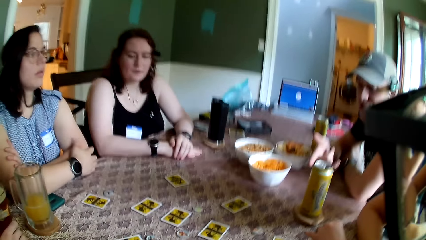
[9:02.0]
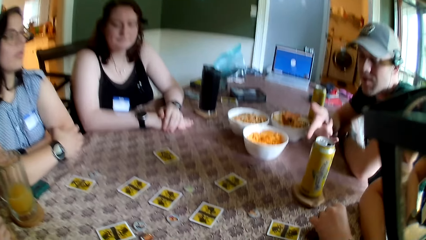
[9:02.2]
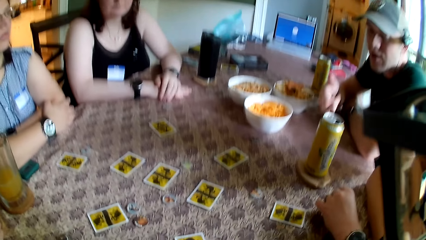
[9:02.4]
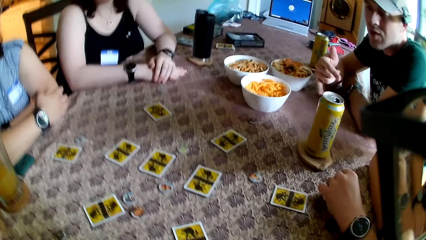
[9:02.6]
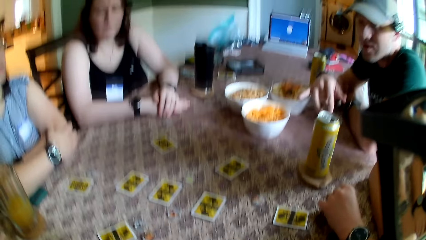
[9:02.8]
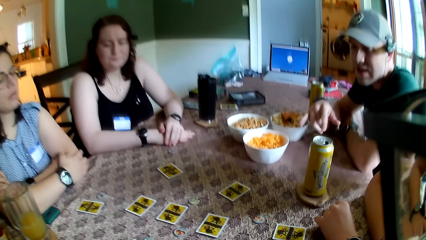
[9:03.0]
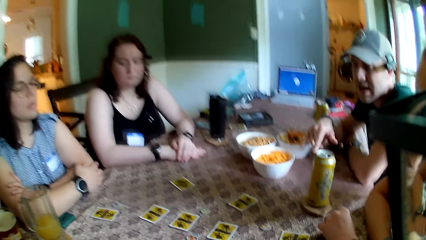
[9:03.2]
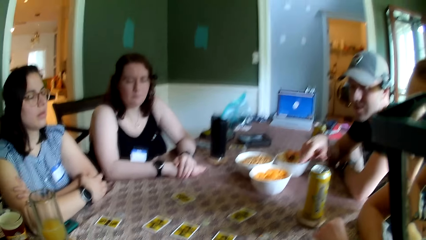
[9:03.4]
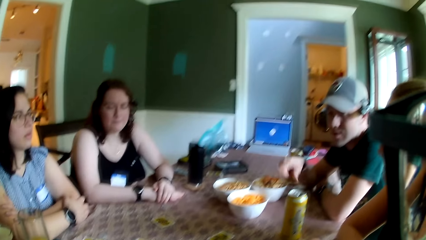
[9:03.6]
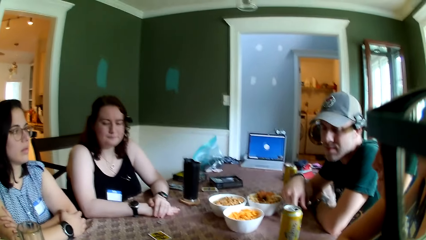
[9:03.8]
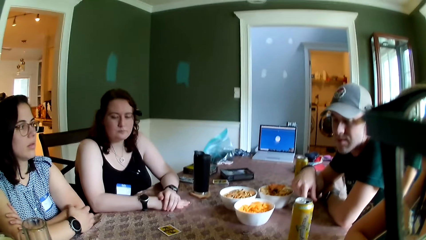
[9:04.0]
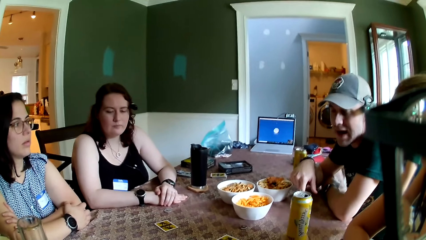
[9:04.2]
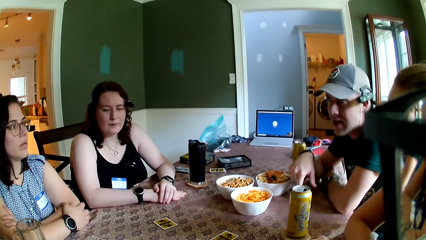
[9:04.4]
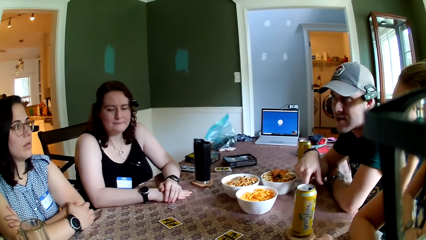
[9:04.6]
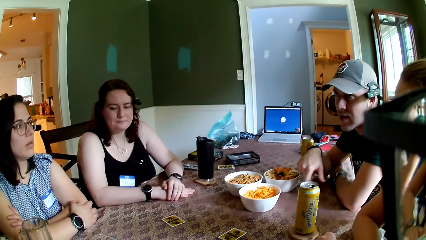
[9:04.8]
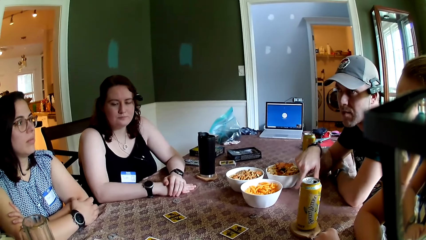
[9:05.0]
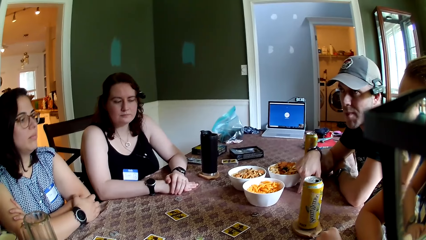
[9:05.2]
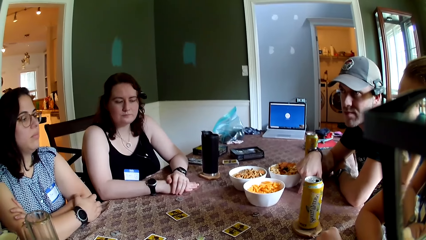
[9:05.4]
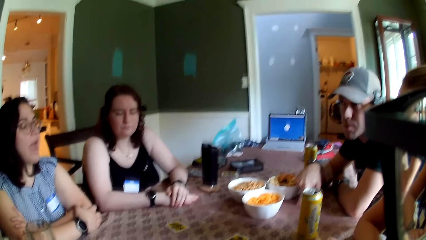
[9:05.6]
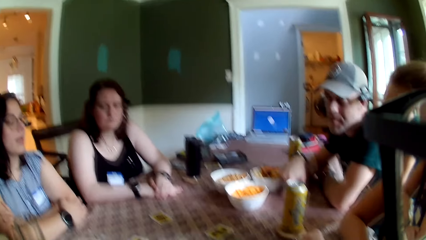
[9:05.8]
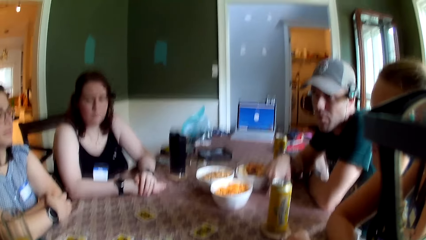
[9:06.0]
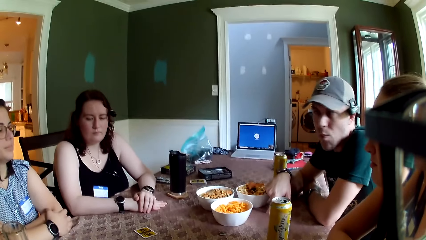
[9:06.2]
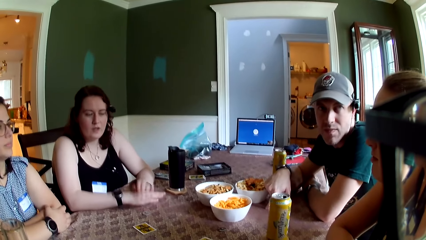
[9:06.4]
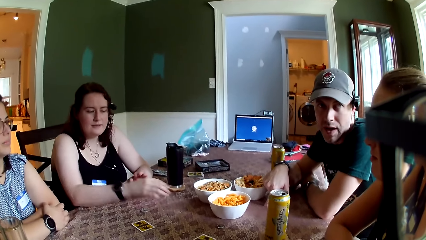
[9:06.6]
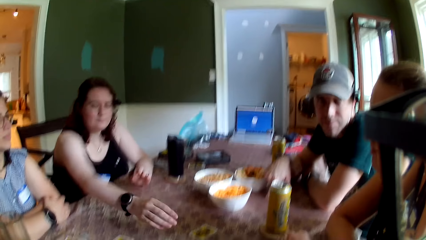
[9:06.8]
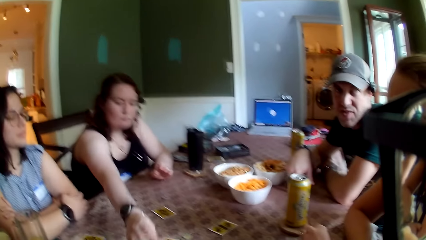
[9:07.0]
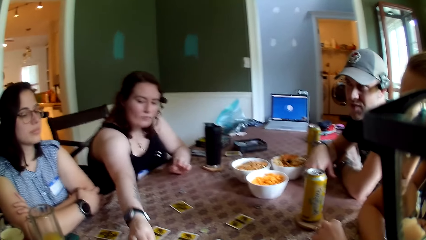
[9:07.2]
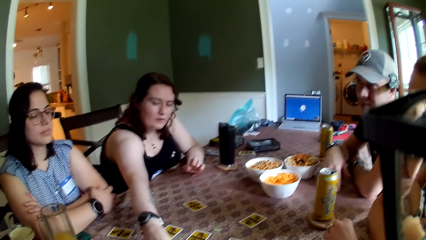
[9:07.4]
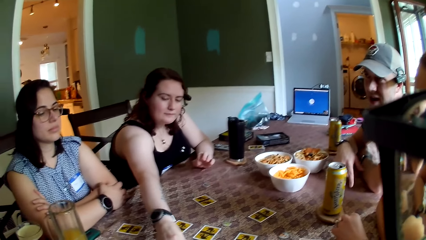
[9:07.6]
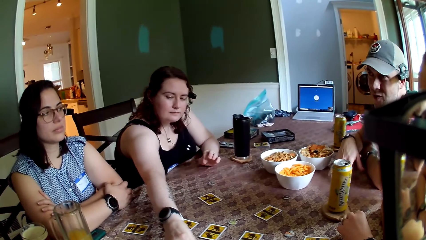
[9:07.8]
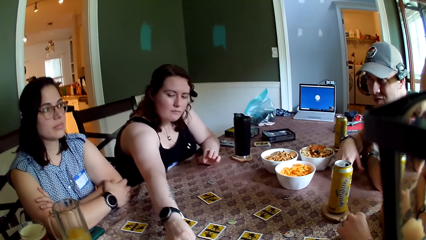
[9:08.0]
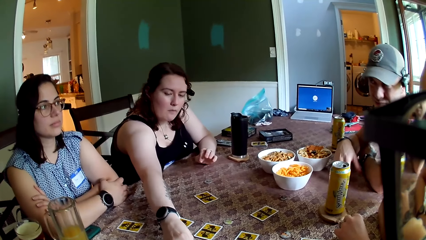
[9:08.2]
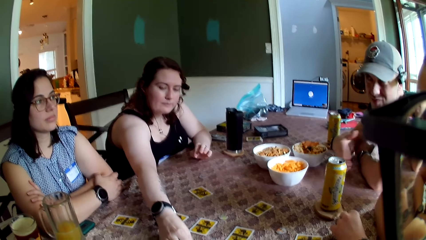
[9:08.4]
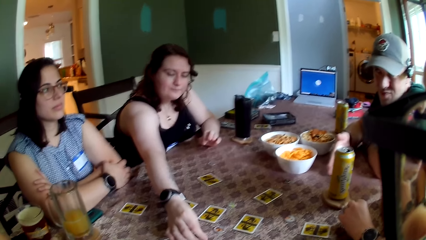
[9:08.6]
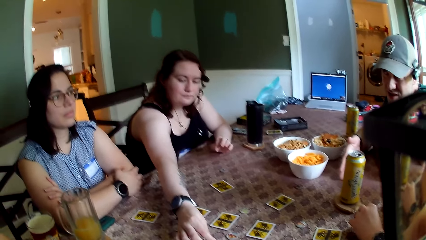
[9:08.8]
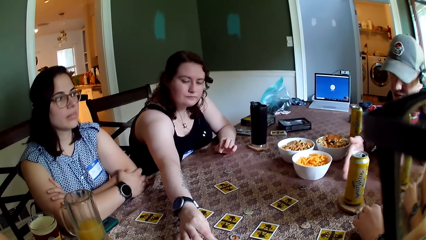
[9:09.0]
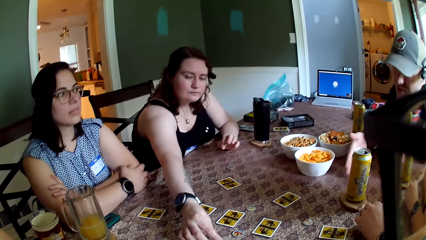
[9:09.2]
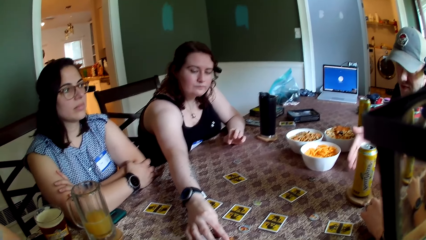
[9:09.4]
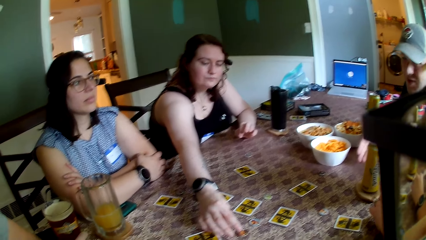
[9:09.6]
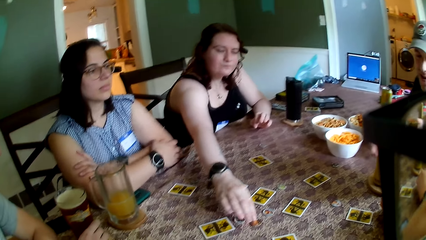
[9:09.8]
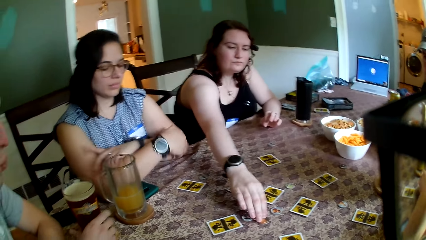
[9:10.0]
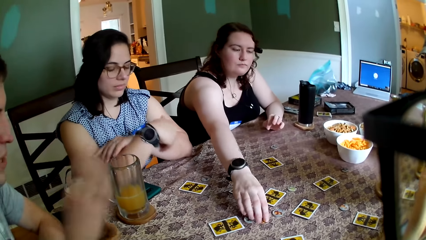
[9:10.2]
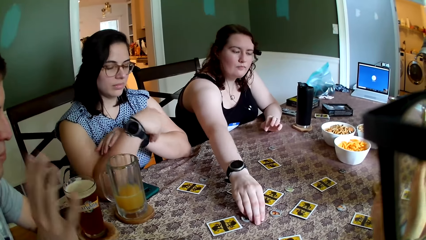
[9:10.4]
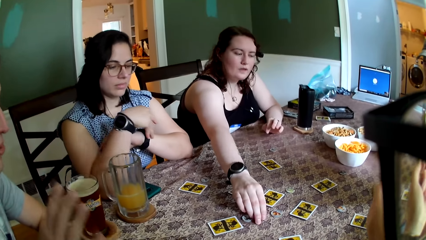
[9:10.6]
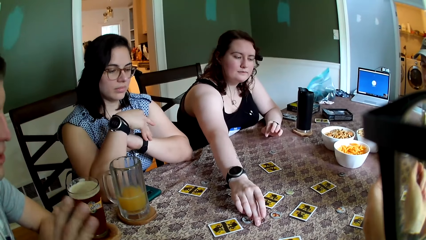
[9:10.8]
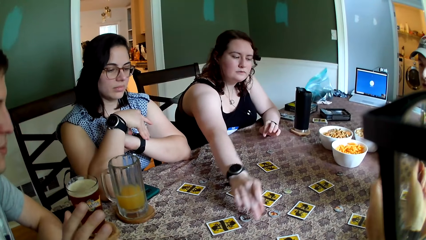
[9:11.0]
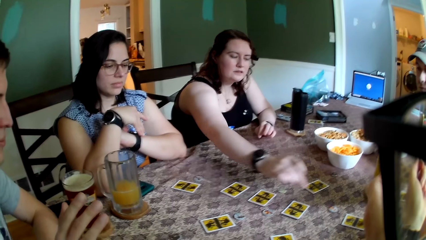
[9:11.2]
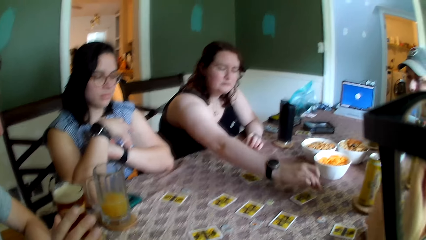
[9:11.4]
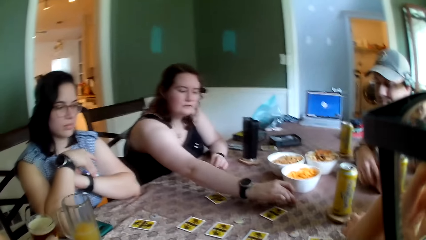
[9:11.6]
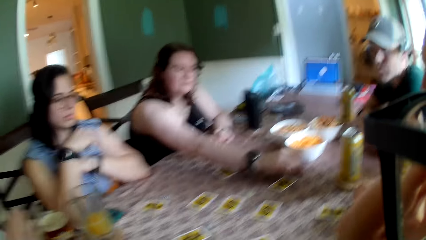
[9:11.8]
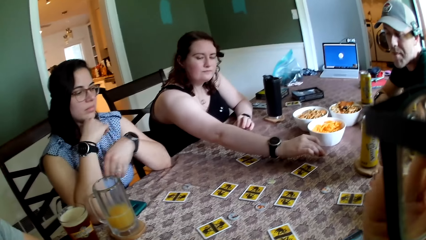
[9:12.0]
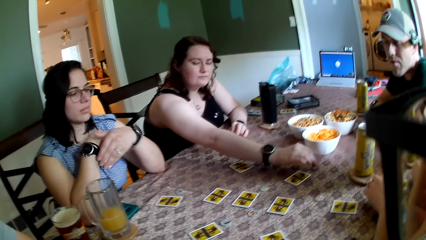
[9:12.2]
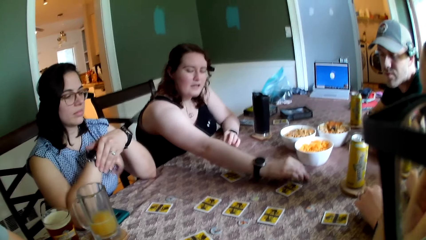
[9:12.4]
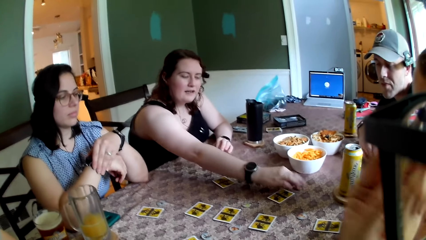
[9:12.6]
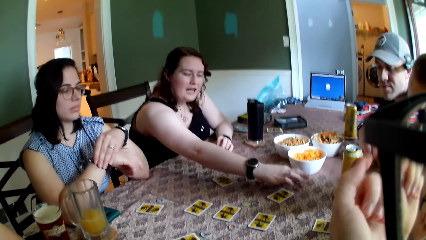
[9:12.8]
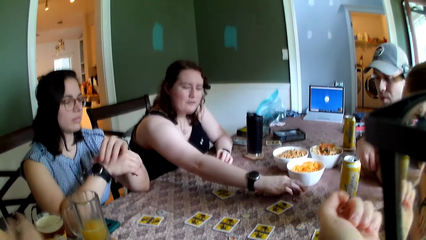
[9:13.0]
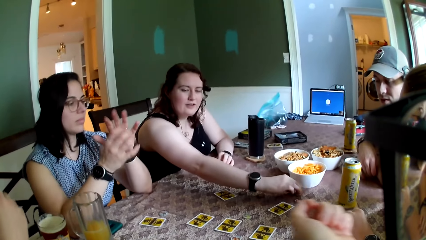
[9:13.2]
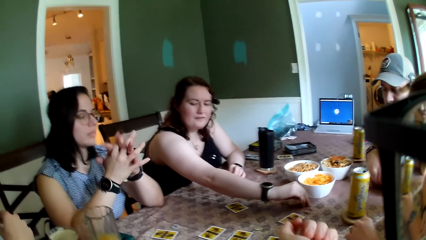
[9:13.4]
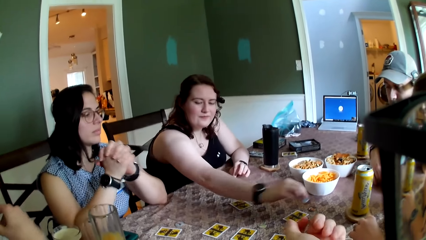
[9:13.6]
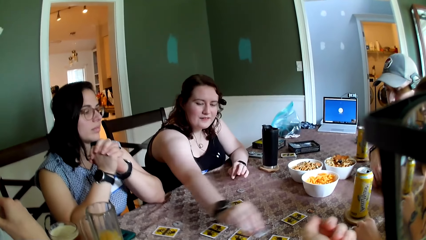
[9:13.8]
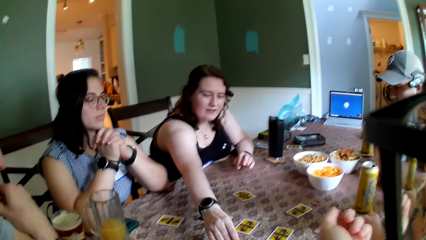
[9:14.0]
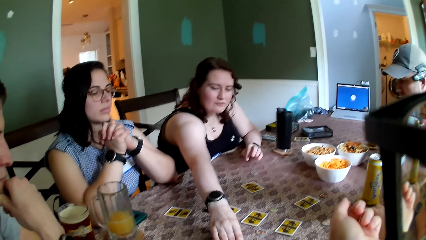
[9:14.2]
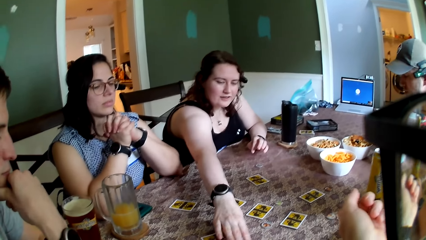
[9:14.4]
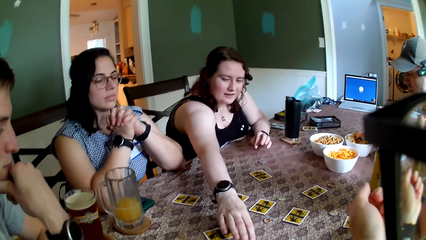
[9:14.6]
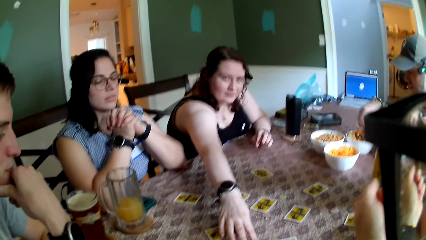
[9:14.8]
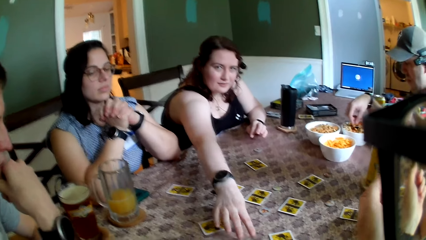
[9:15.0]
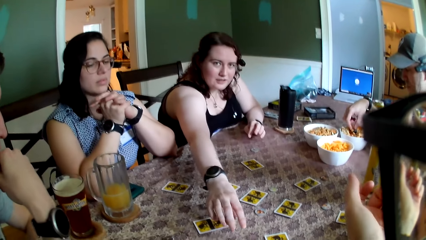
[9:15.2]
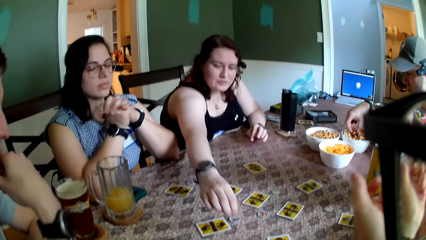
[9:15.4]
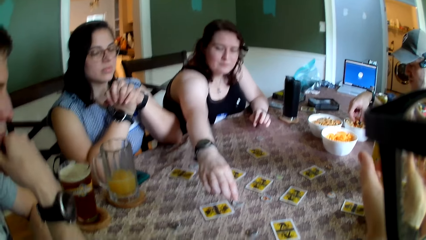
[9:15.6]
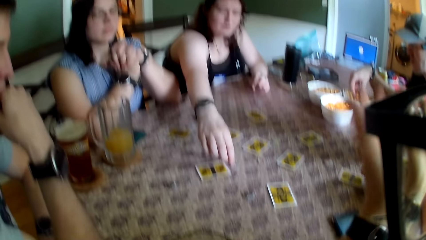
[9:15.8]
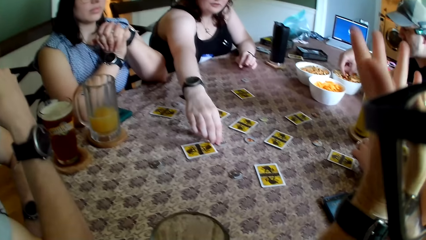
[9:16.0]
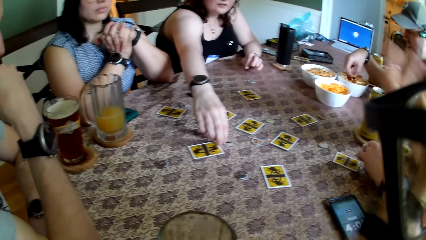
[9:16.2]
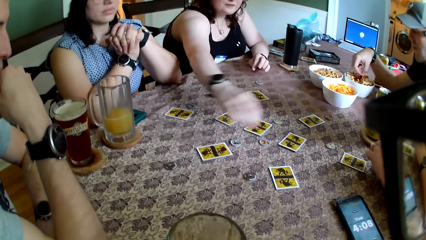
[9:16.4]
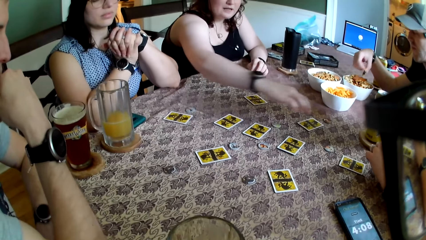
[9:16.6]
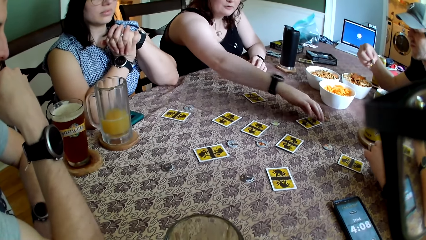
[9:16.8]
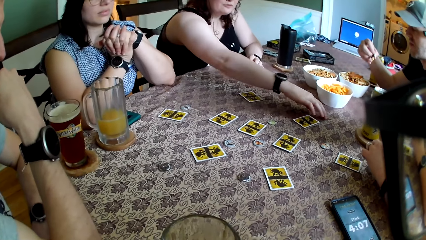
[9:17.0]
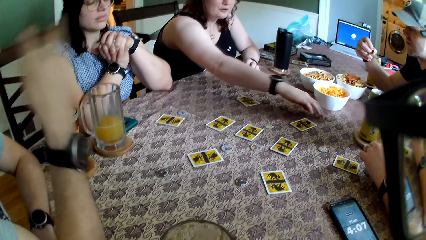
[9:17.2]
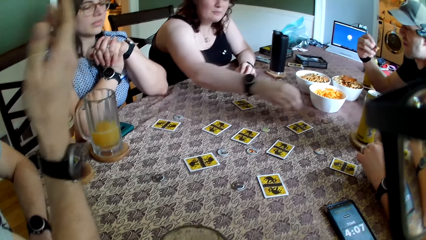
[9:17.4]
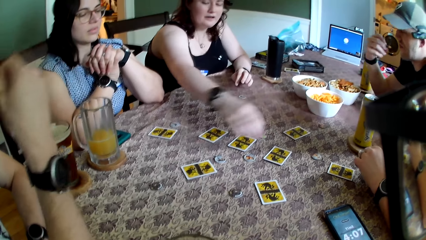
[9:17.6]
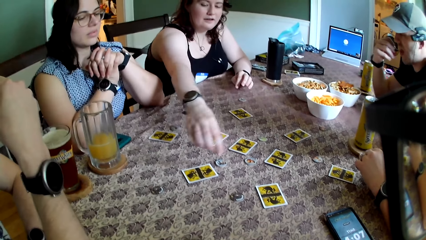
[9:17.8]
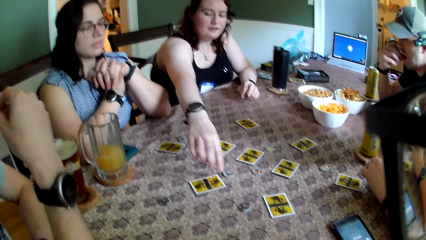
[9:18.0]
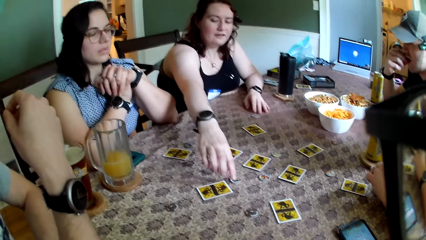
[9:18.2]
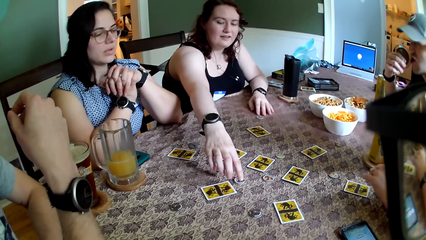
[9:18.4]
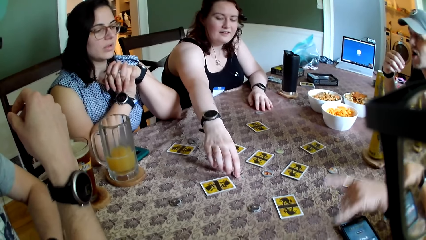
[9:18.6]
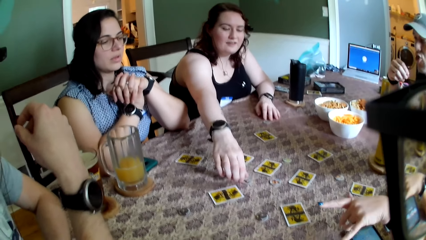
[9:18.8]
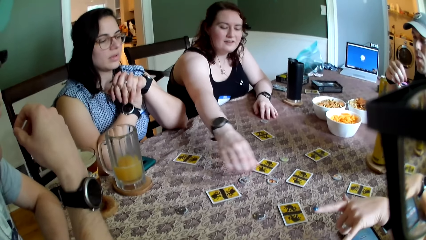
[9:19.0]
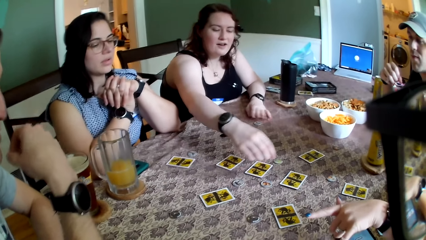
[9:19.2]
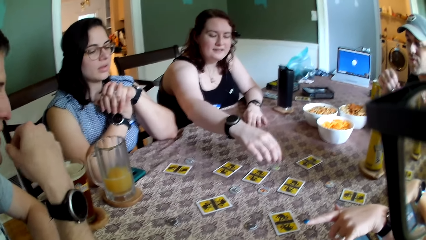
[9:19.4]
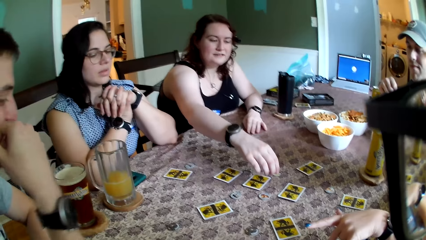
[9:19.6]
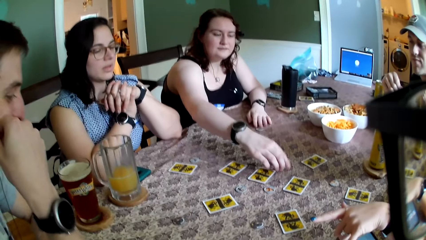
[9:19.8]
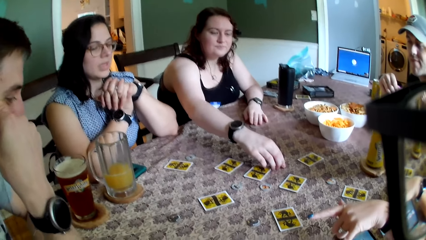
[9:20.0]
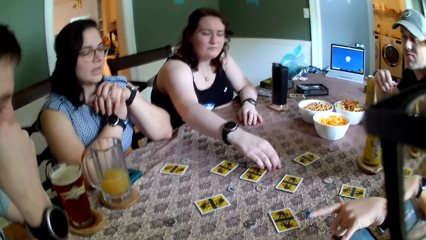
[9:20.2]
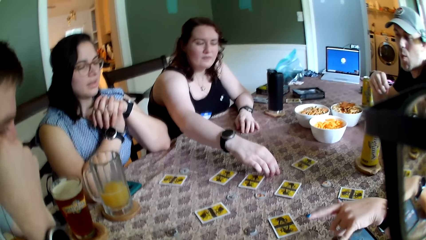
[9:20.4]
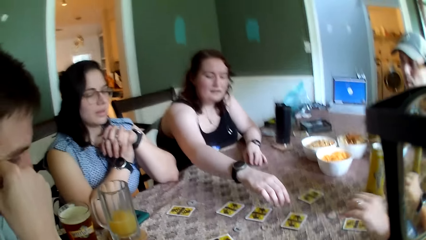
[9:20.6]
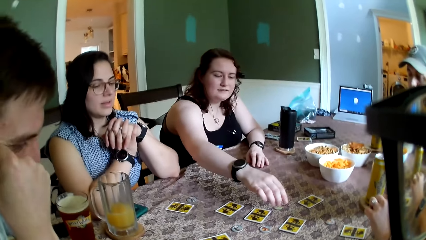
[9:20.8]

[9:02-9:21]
The woman taps on a coin with her right hand. The woman picks up the coin from the table with her right hand. The woman drops the coin on the table with her right hand. The camera wearer stares at the table. Another woman adjusts the token on the table with her right hand.
